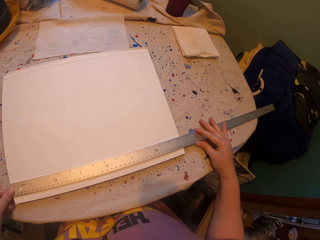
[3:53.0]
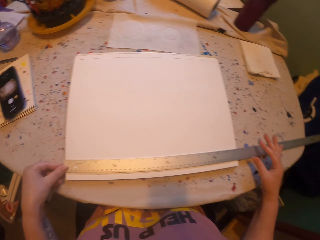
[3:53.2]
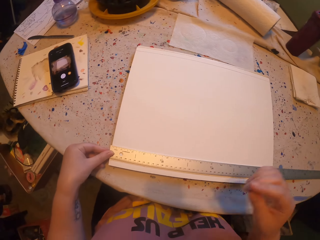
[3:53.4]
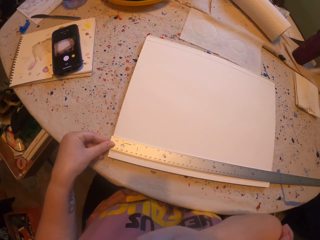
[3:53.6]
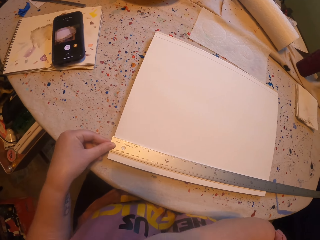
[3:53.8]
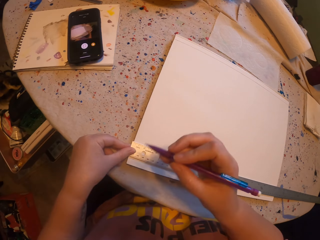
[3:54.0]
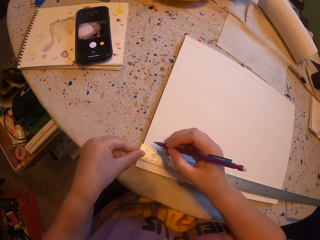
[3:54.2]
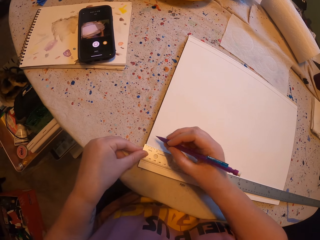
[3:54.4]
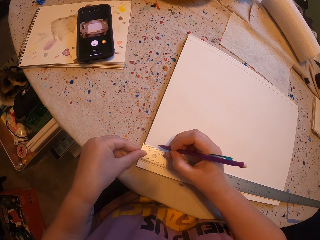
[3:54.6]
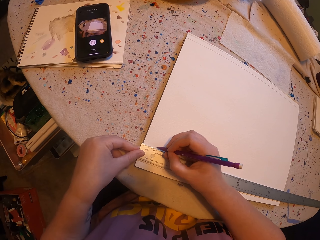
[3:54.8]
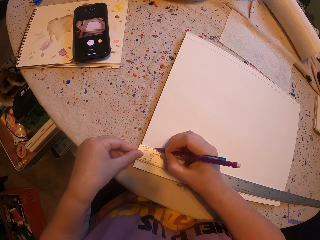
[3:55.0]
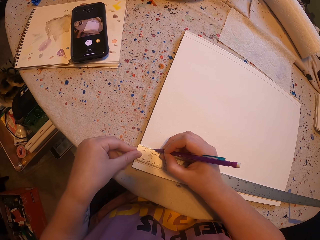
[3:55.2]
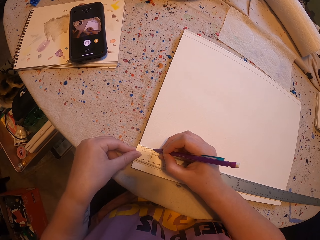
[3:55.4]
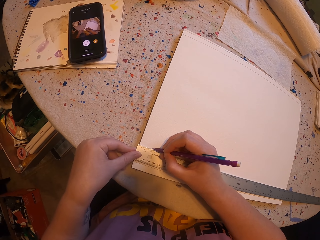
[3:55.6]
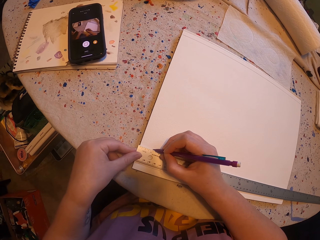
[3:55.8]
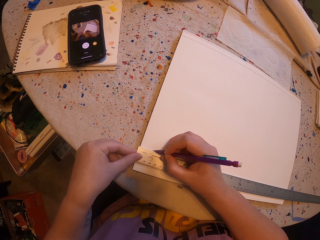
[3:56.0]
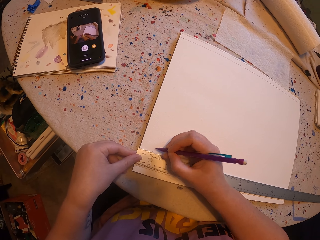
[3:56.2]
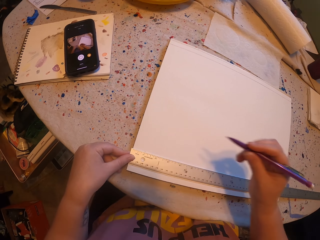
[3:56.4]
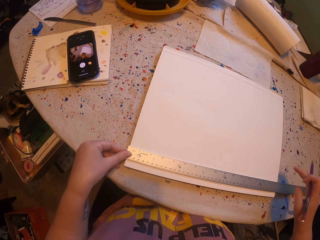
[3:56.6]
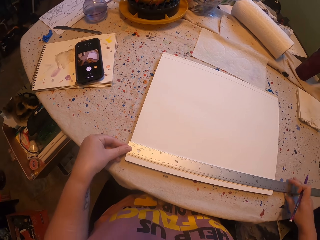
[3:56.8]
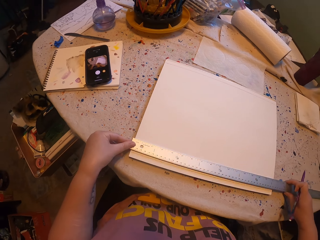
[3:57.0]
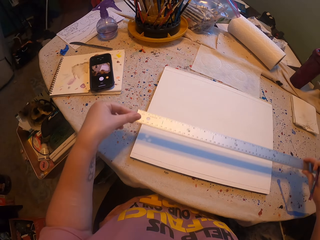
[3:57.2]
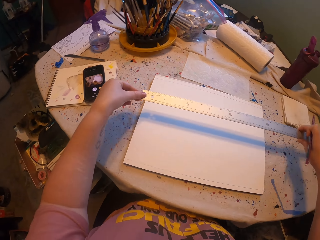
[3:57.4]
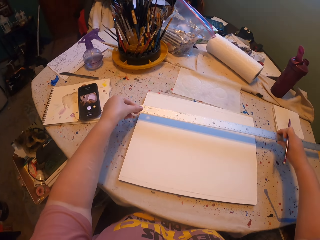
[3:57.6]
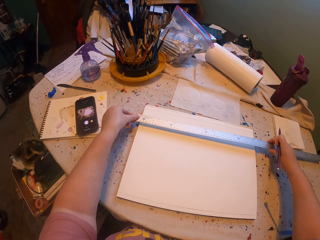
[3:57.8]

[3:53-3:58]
The camera wearer picks up the pencil with the right hand. They mark the paper with the pencil. They lift the ruler with their hands.

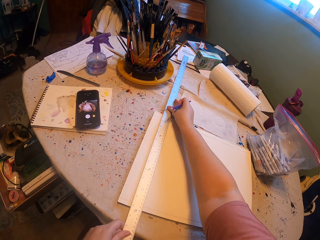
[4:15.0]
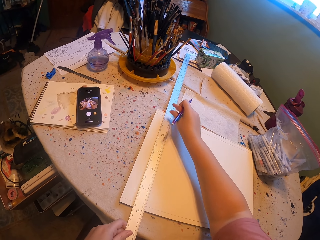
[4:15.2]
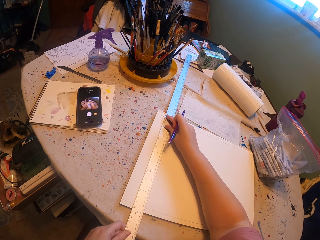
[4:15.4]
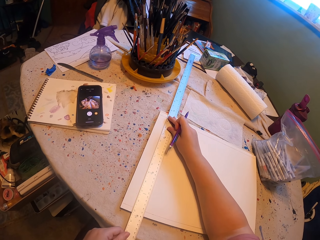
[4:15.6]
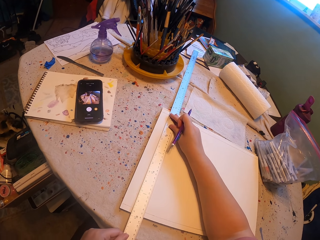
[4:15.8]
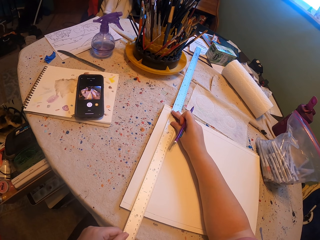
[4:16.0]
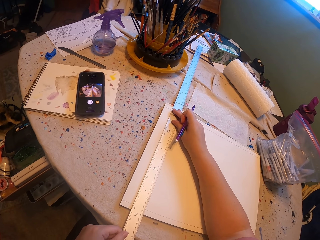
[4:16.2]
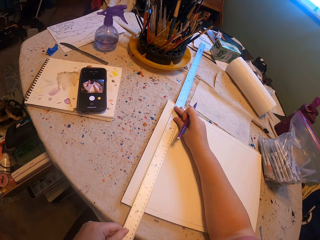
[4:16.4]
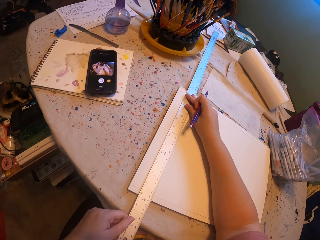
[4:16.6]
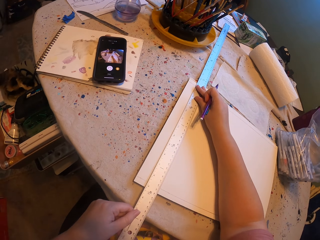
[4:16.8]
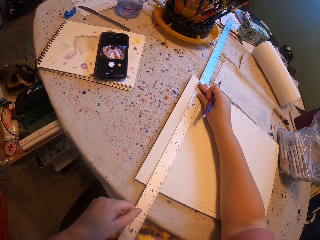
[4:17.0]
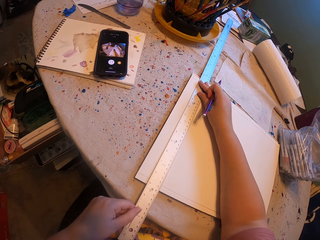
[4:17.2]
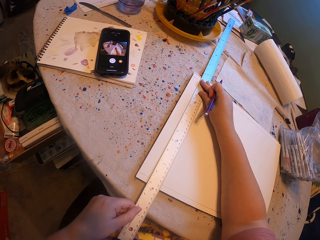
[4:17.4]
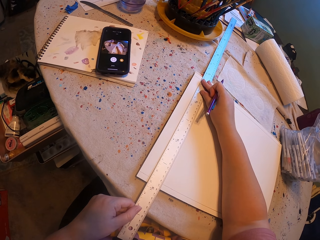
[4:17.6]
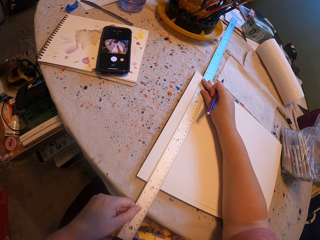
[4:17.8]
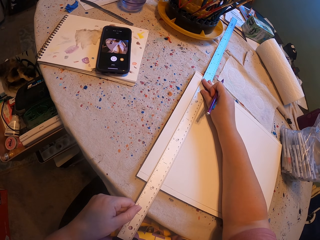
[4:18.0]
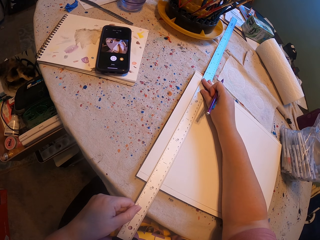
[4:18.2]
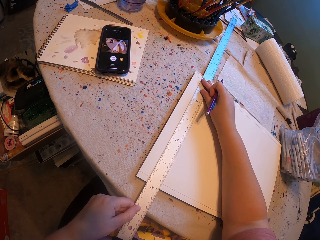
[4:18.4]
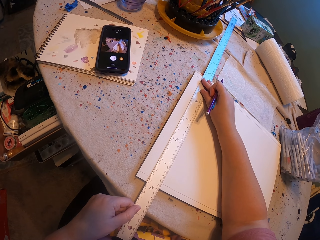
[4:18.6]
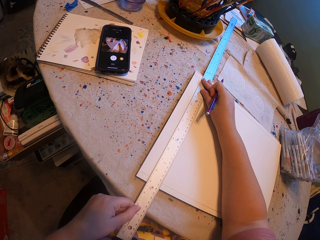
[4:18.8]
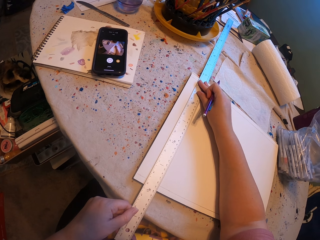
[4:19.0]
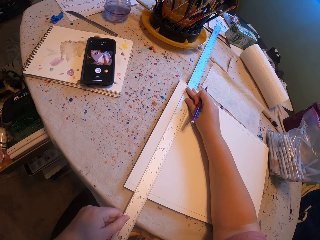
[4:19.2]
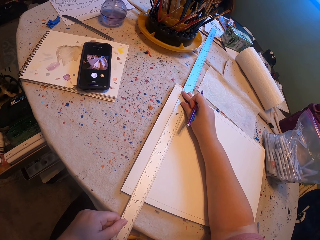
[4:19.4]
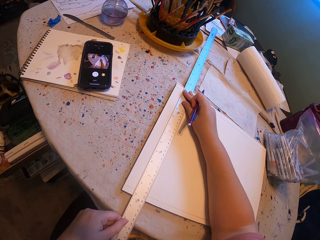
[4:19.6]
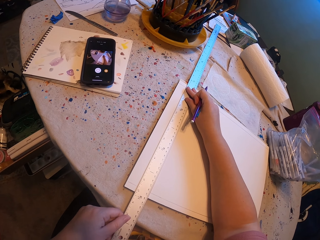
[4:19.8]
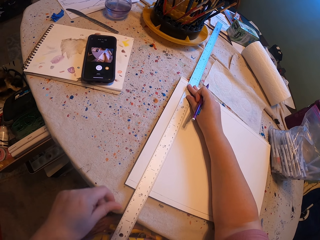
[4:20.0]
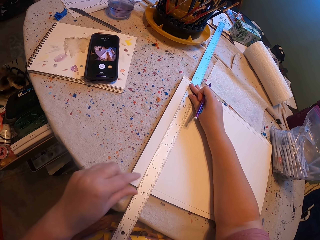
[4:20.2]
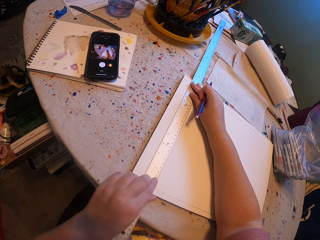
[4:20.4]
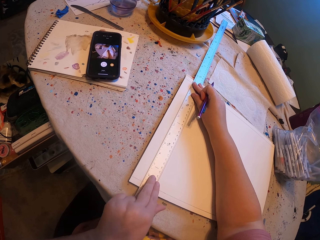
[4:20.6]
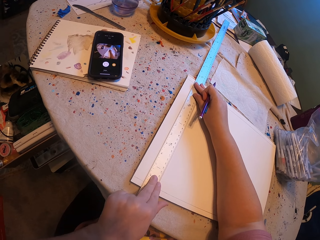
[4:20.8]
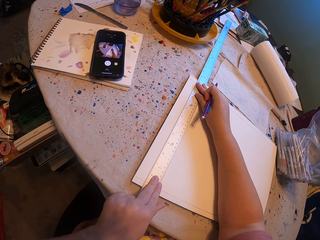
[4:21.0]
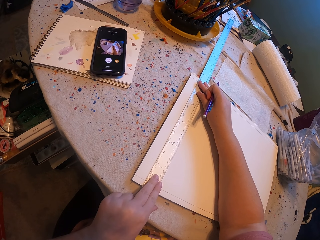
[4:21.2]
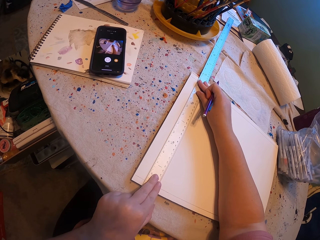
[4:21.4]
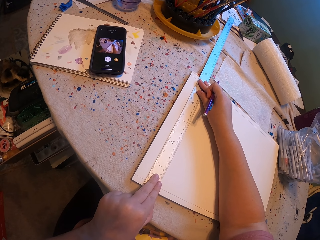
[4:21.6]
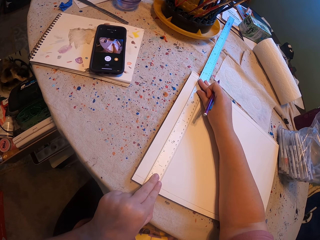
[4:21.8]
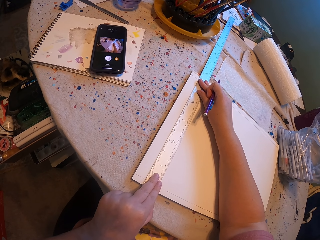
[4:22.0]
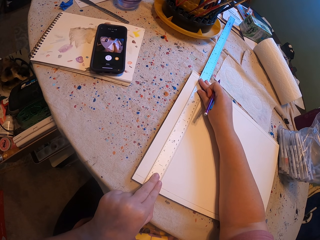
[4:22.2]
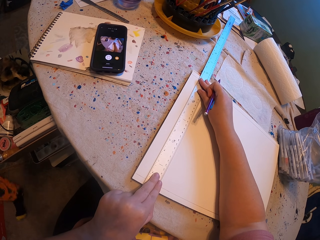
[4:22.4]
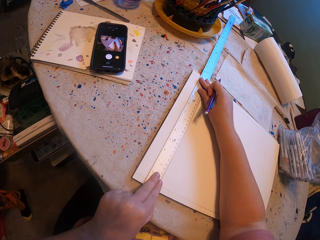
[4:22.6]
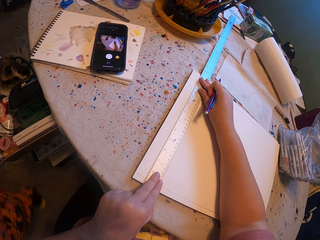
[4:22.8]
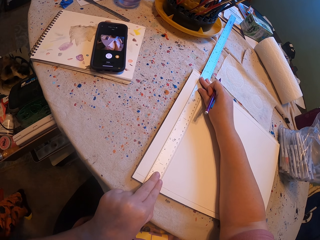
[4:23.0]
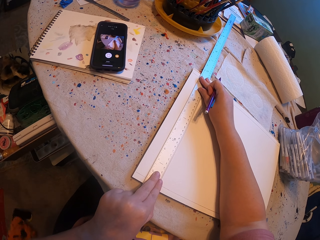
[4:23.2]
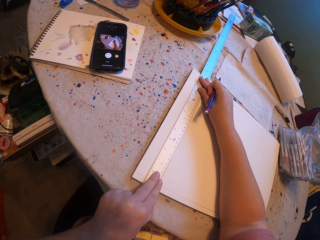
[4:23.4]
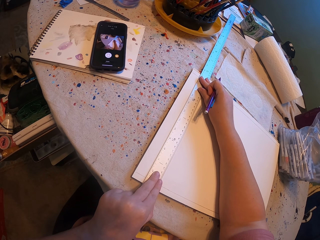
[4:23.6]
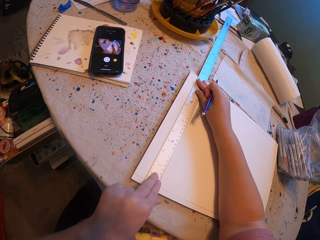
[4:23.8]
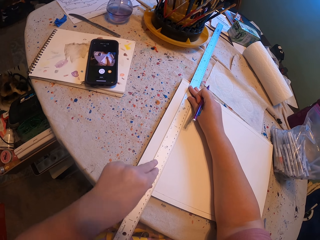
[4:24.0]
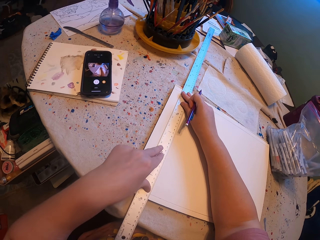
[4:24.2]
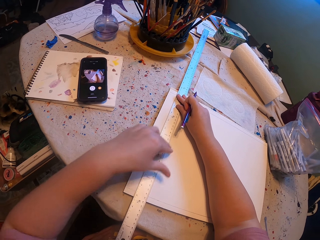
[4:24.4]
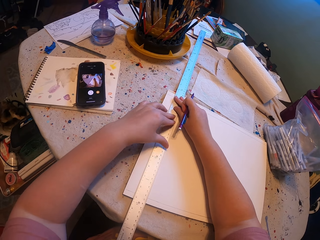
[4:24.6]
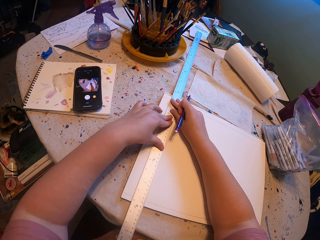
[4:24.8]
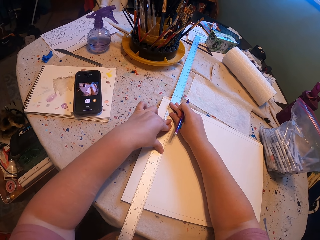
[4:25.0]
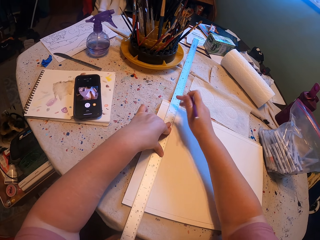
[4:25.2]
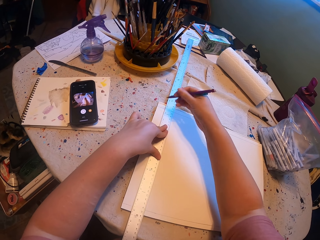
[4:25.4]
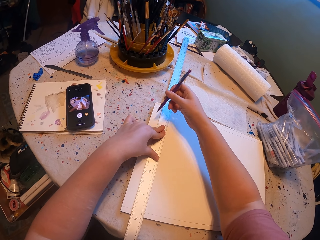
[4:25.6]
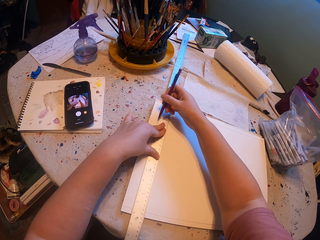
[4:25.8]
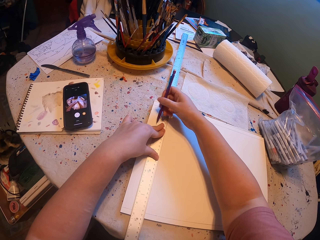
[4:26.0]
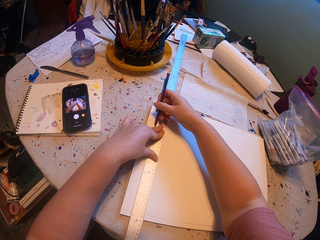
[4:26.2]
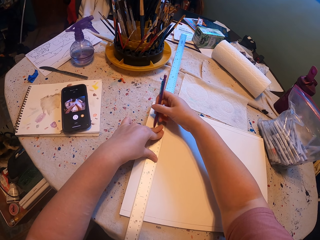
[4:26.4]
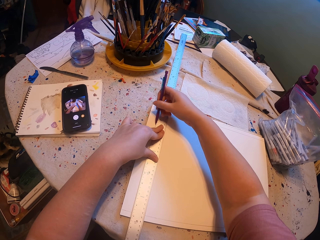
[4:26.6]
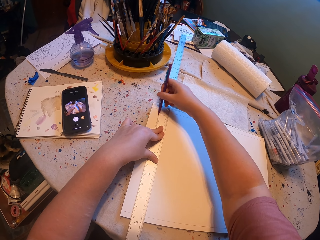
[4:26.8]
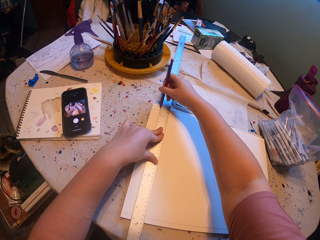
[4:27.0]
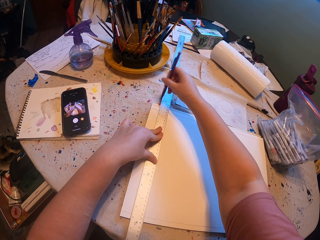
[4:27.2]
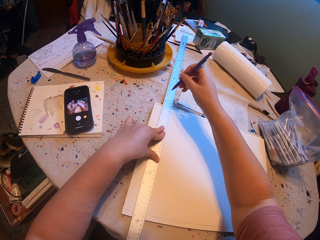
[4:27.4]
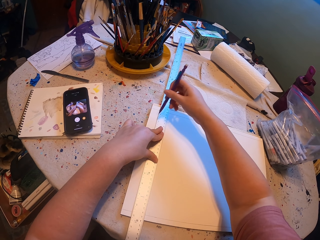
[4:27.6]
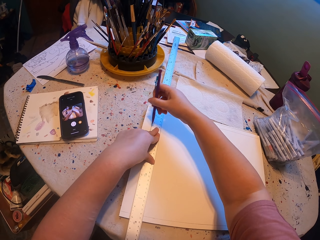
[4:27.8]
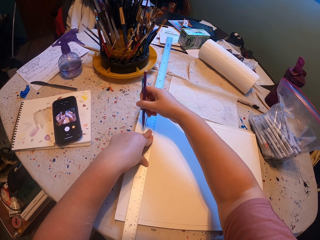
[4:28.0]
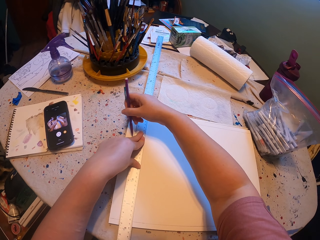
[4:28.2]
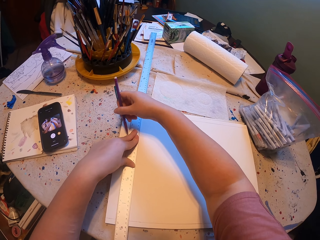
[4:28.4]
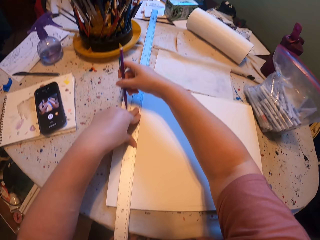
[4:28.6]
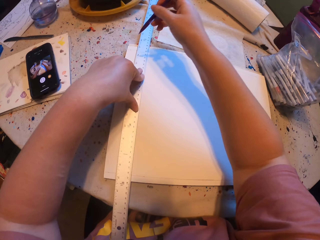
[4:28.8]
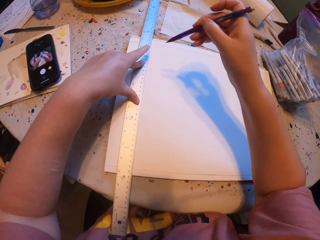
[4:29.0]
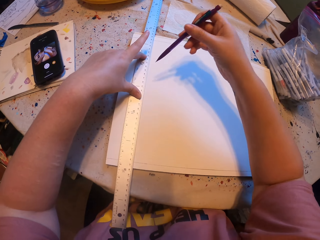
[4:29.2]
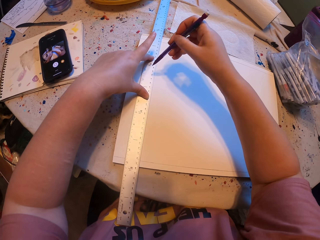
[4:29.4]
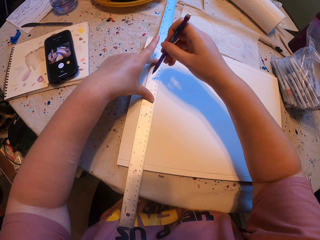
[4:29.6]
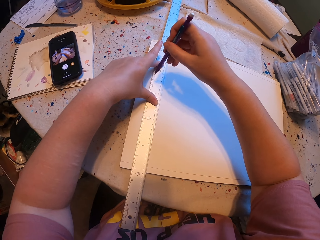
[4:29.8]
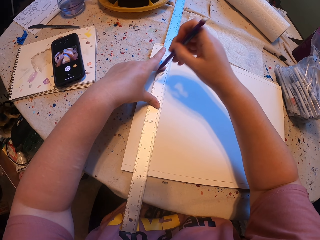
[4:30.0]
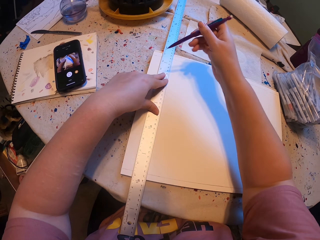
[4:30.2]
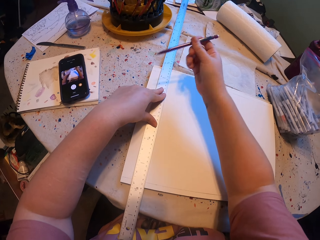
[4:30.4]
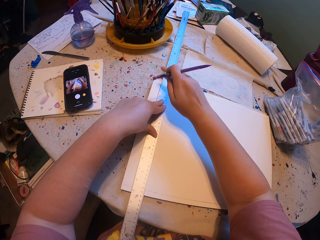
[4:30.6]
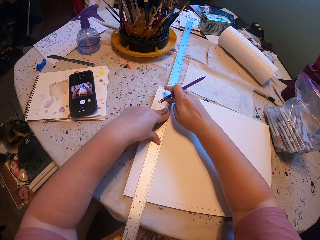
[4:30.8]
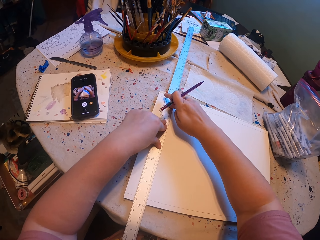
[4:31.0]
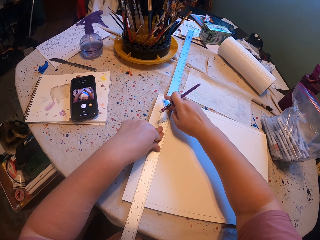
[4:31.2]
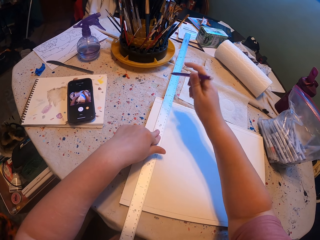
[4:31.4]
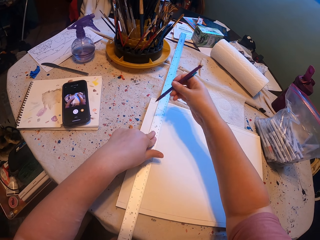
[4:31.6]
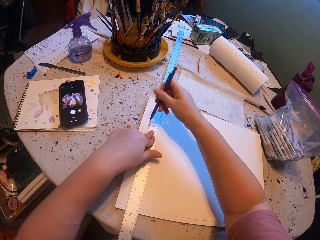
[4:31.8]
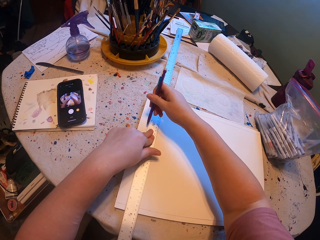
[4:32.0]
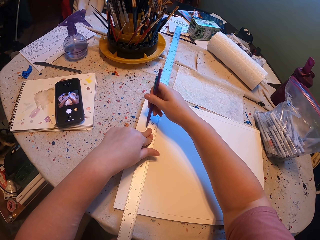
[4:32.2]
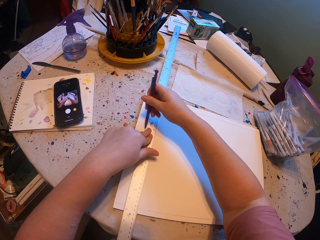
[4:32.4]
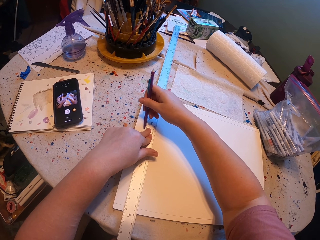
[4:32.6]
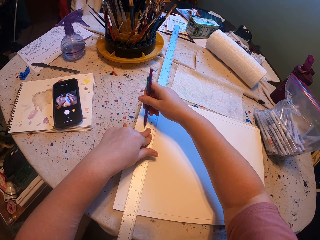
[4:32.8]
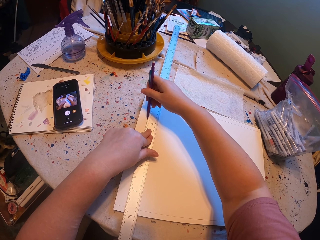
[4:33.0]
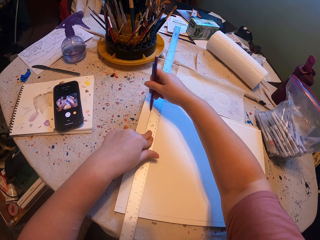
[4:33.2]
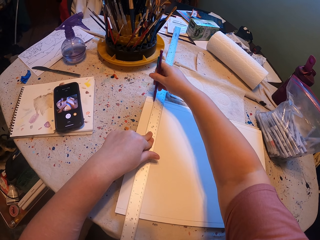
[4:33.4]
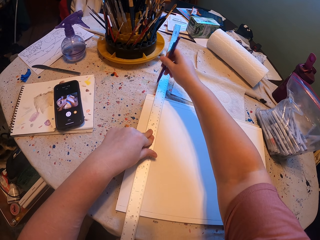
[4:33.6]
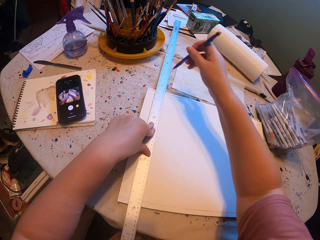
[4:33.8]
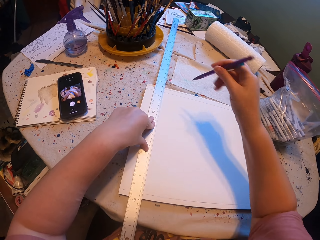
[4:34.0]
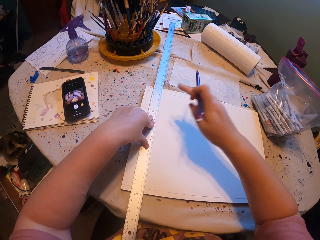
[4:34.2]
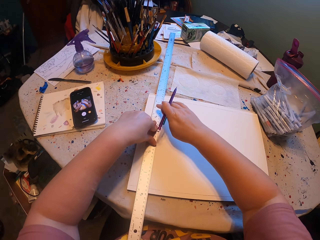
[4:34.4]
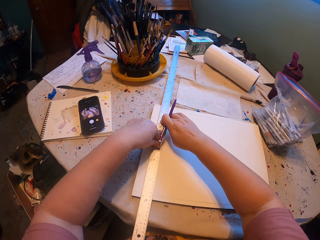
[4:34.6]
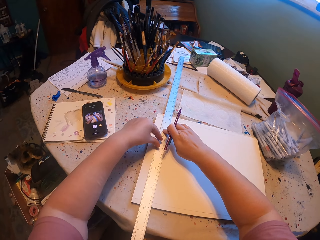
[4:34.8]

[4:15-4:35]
The camera wearer adjusts the ruler with their hands. They draw the paper with a pencil.
